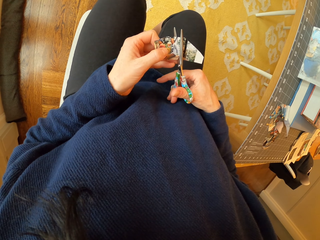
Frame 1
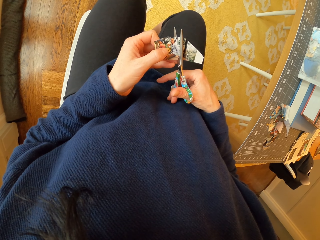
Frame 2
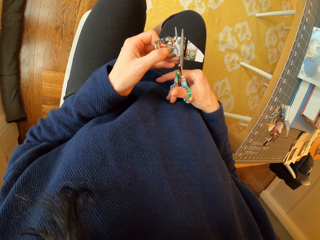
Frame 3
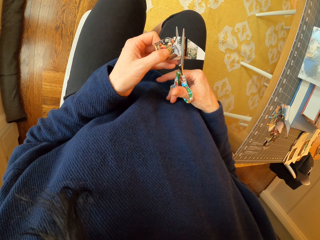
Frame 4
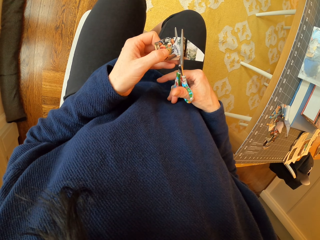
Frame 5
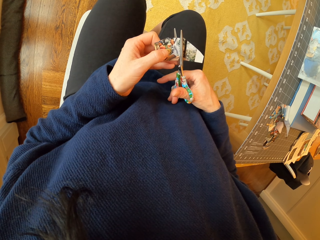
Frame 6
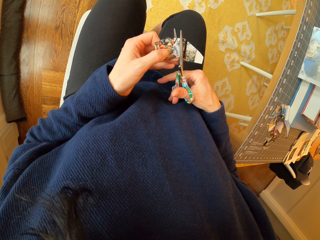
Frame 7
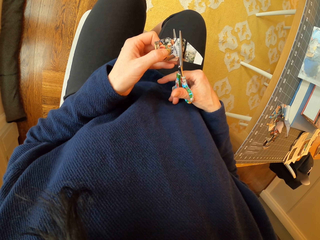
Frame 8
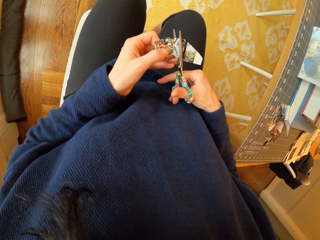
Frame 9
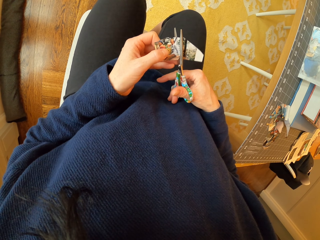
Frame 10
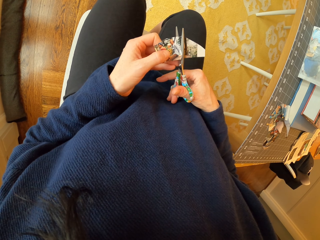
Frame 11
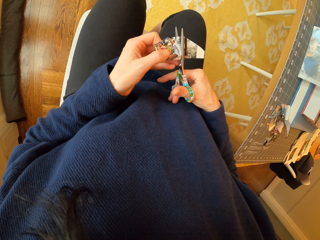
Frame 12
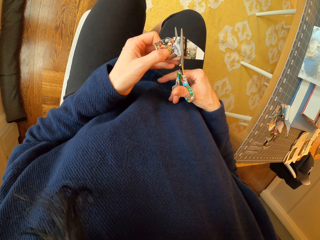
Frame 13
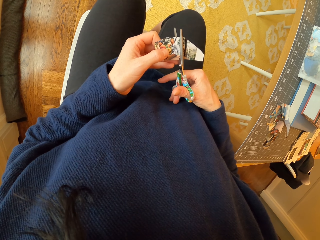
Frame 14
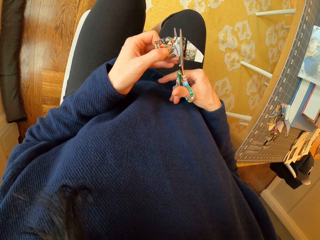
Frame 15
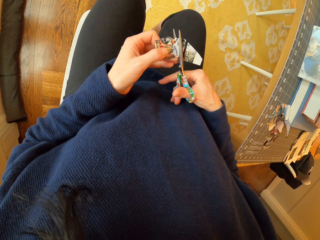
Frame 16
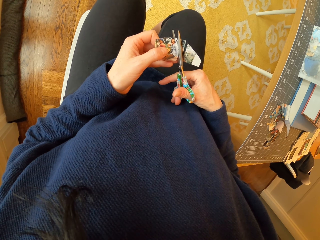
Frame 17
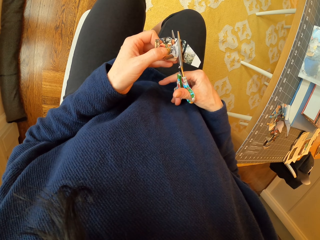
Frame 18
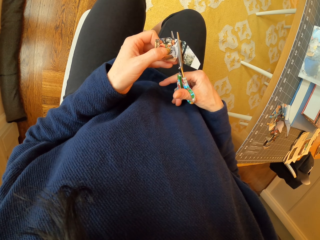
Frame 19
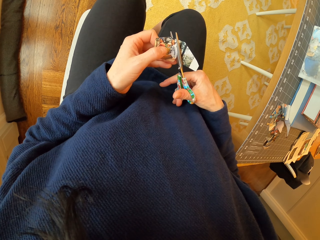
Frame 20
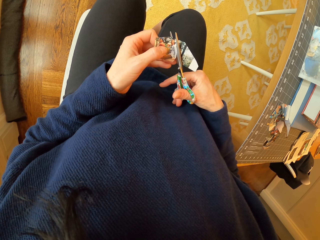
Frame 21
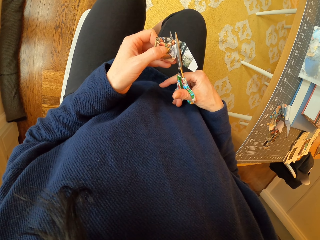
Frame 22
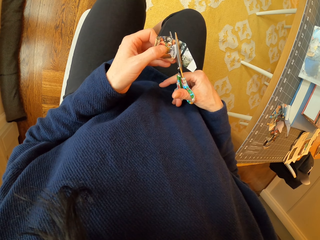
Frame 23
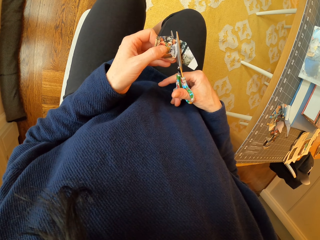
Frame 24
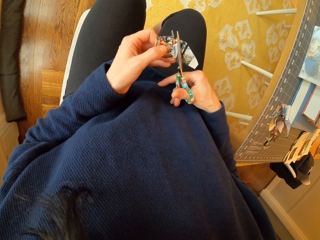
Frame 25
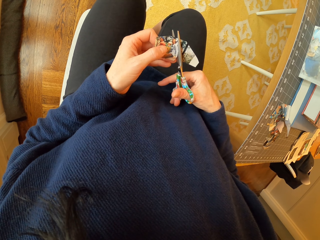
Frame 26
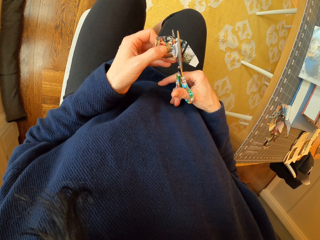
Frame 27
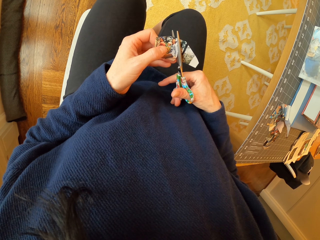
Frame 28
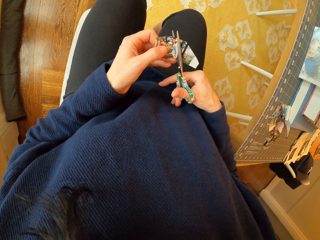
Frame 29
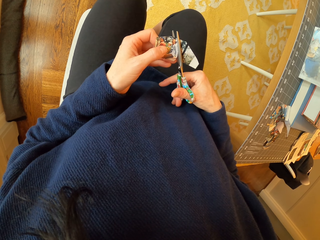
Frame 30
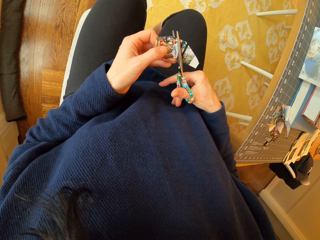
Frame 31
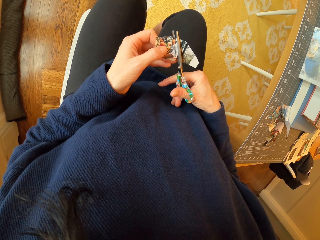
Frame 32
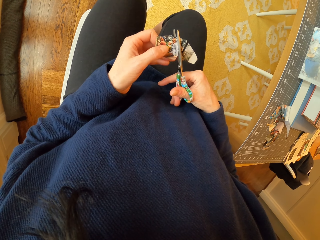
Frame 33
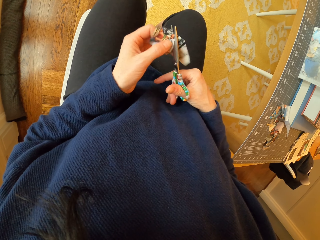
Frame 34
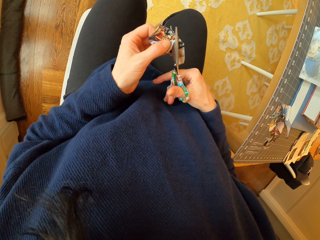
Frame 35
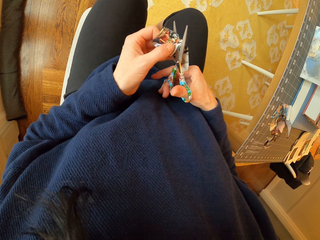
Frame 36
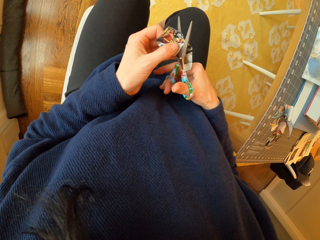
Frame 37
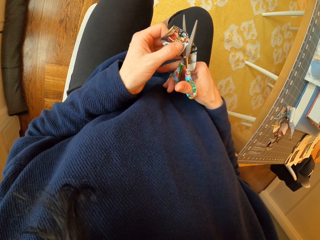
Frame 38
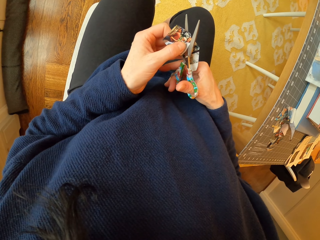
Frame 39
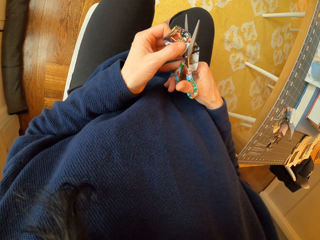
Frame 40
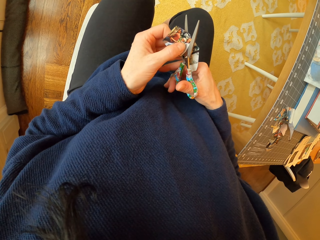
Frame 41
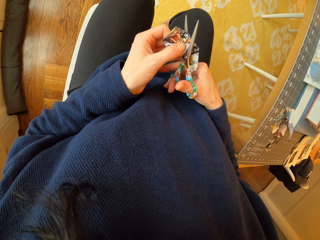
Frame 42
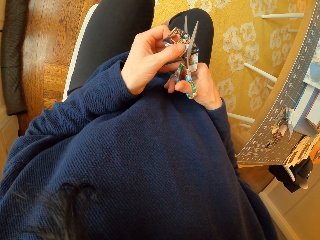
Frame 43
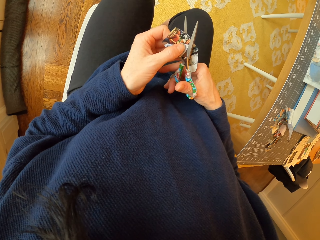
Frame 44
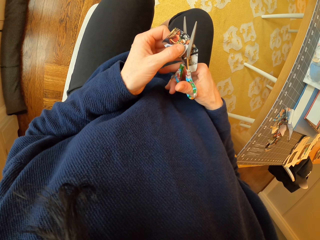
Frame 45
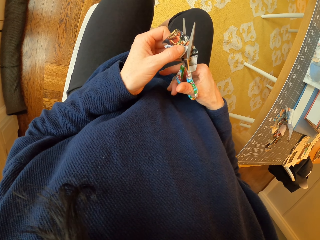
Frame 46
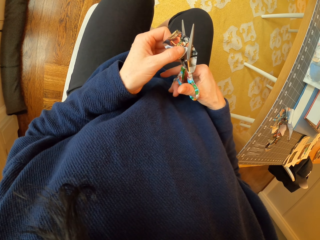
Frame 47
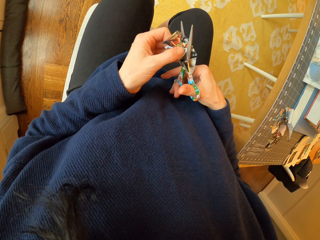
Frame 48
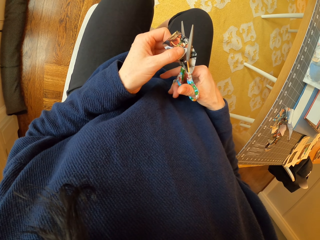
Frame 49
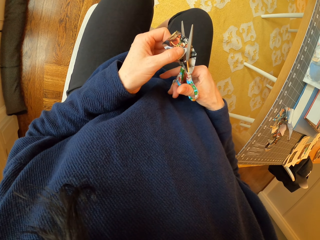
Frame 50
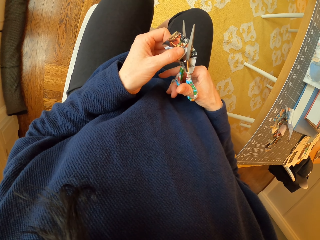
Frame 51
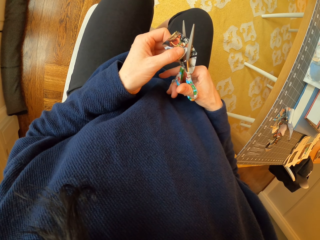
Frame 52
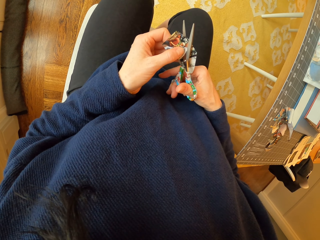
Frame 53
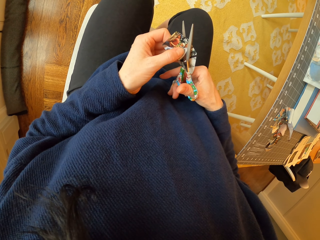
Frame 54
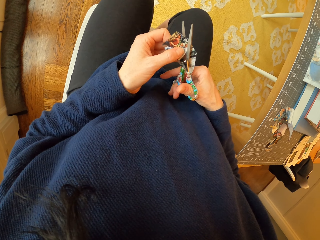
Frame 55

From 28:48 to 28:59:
The camera wearer adjusts the piece of paper. They cut the piece of paper with the scissors.

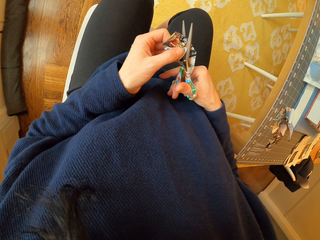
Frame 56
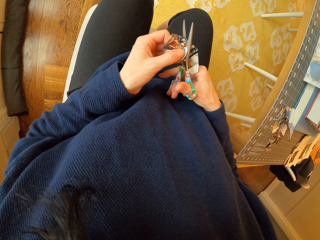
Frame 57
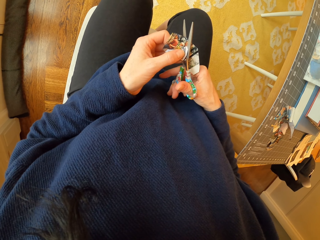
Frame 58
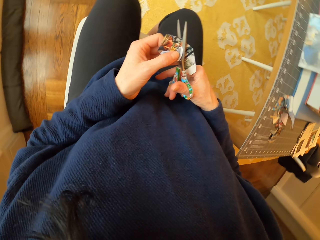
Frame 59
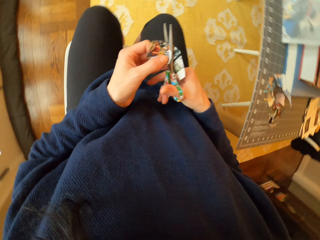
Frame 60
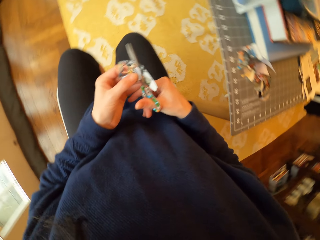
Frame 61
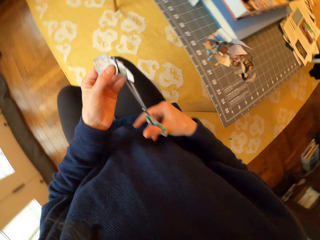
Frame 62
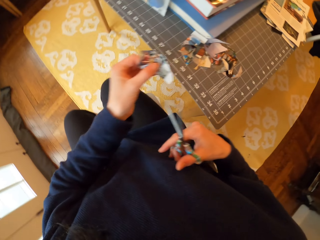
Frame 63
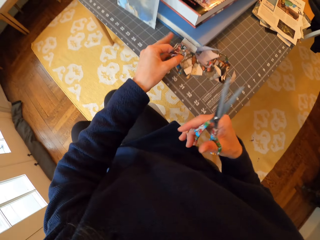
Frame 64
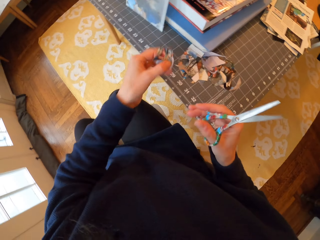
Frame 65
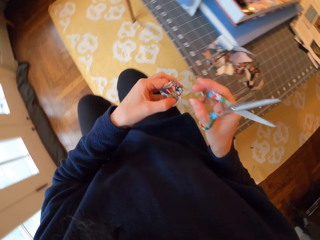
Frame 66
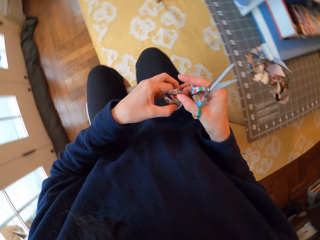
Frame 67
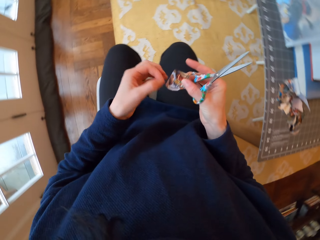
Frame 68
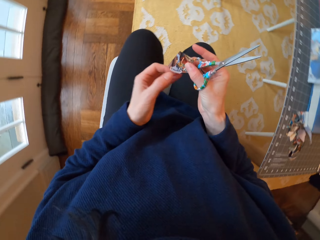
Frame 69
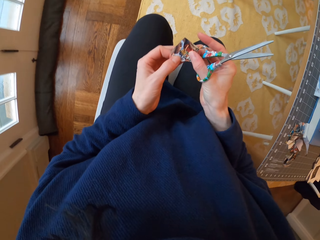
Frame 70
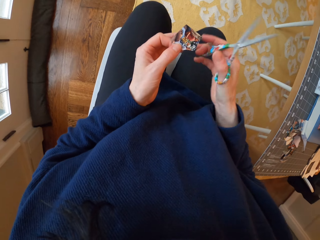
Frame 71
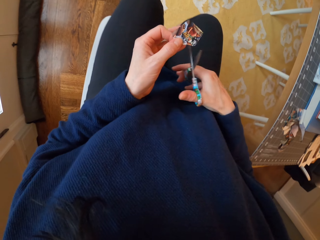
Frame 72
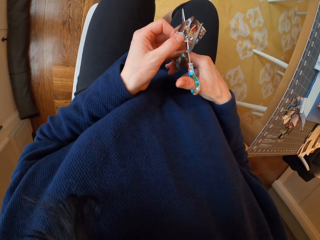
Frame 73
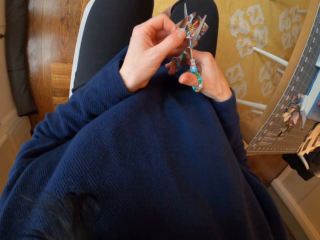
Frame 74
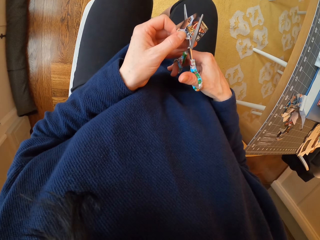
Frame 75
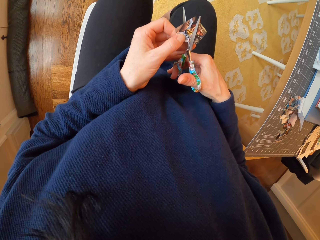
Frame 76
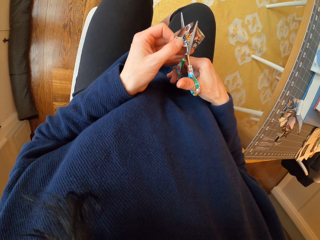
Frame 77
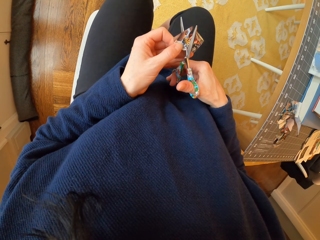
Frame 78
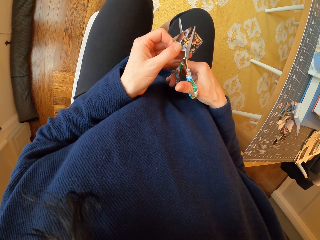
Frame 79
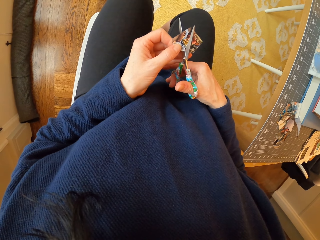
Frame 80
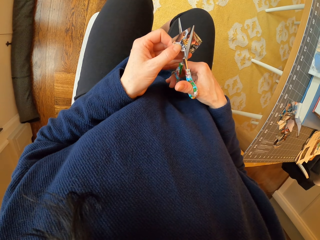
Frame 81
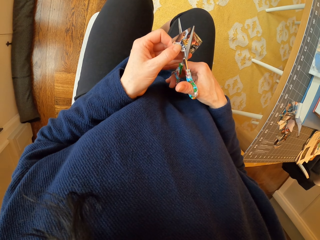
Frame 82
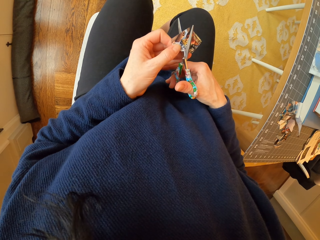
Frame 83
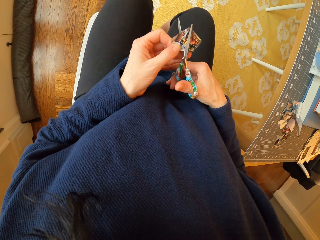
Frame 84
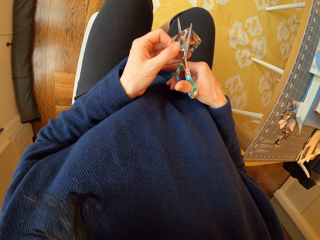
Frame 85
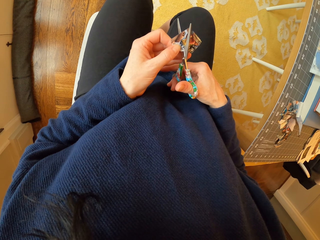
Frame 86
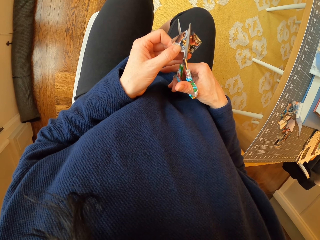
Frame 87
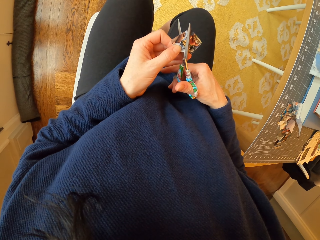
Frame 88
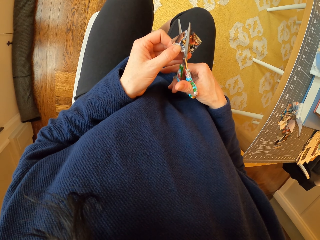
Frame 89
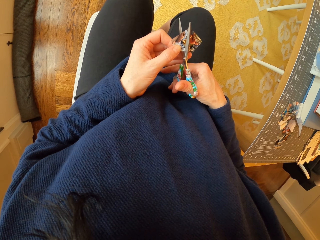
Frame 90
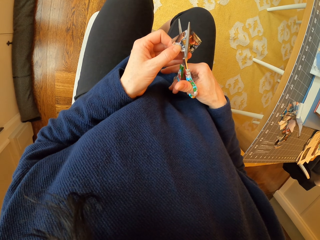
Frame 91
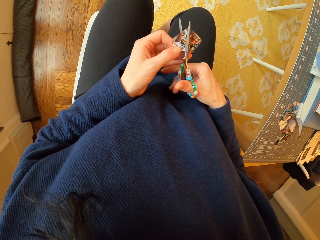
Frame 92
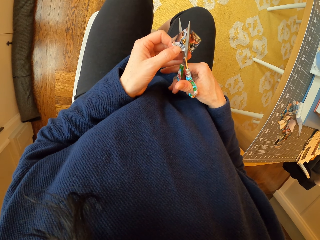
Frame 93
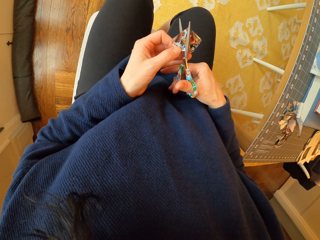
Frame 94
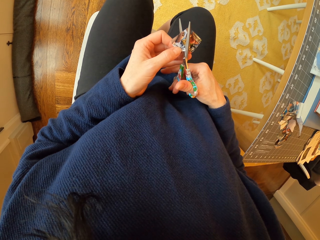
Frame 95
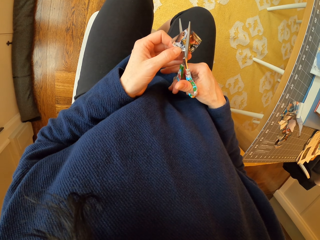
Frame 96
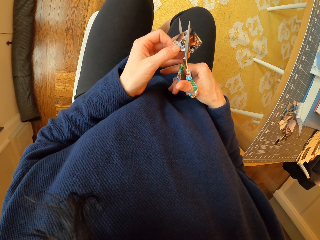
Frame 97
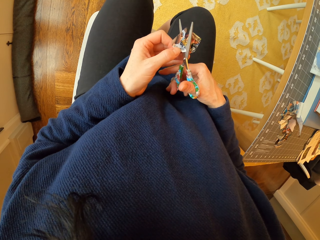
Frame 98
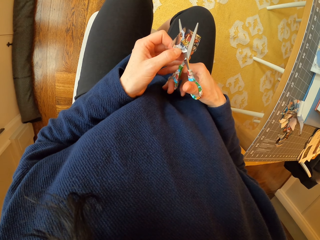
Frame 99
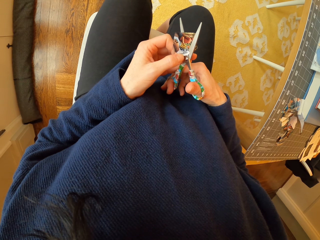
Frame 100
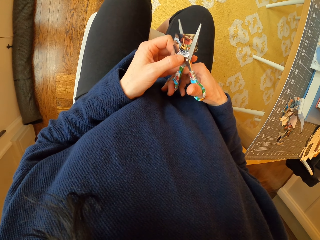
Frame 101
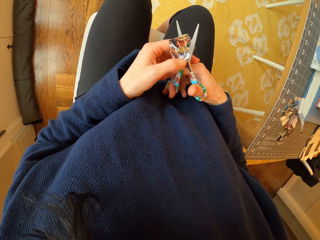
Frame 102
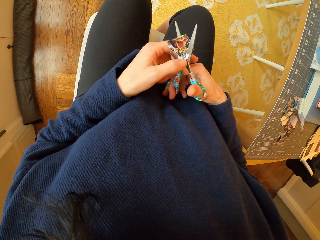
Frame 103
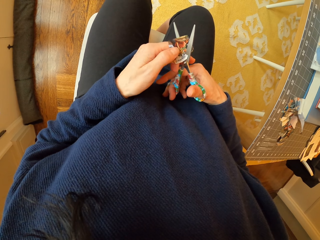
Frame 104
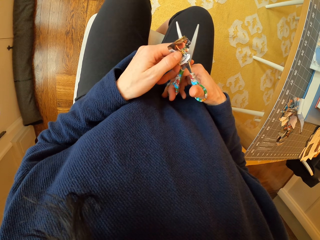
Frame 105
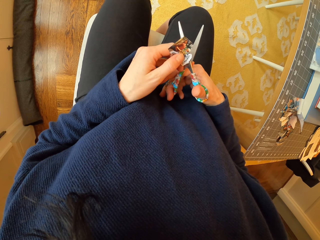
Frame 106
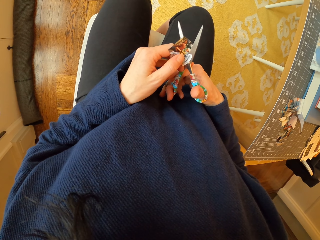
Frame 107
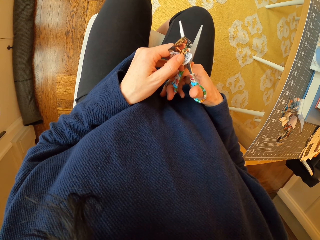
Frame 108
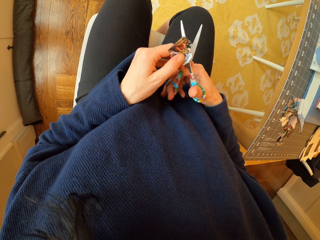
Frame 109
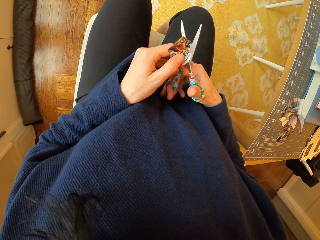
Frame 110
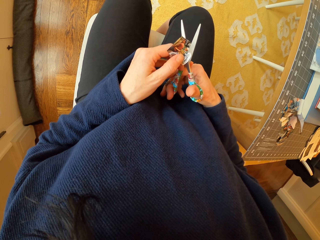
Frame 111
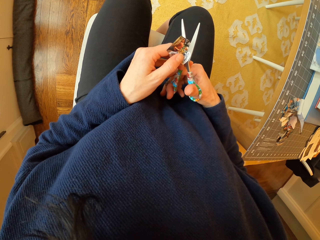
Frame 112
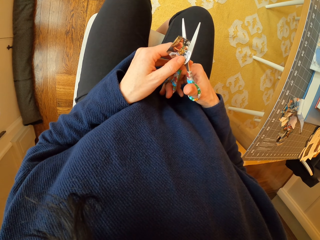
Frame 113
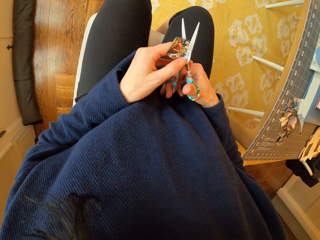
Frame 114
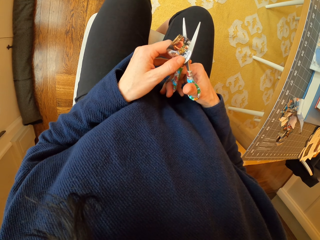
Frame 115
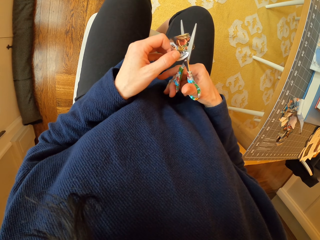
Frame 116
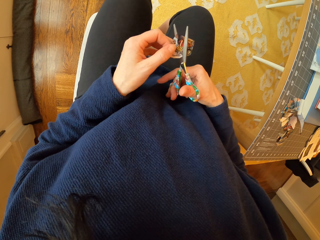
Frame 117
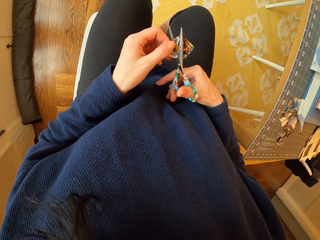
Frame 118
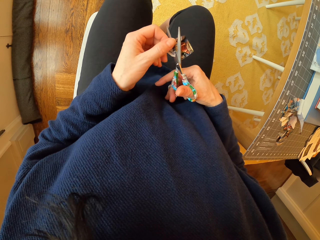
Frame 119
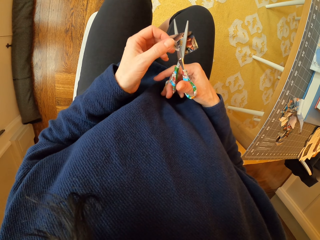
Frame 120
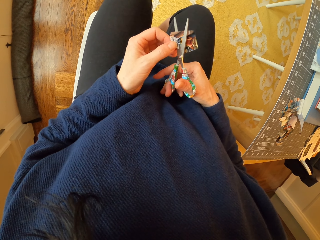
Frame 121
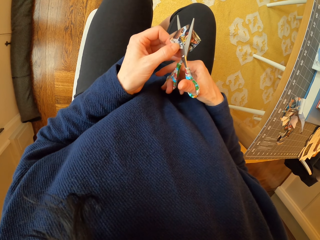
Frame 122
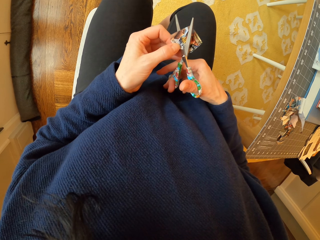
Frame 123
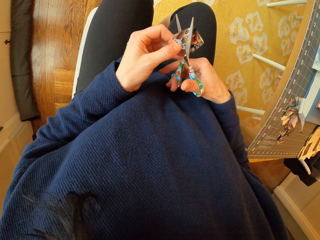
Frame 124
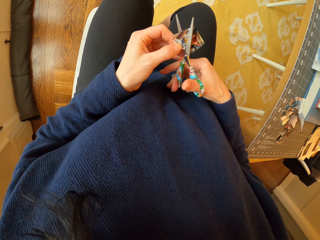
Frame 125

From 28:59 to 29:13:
The camera wearer places a piece of paper on the table. They pass the piece of paper to the right hand. They pass the piece of paper to the left hand. They cut the piece of paper with the scissors. They adjust the piece of paper. They cut the piece of paper with the scissors. They adjust the piece of paper.
